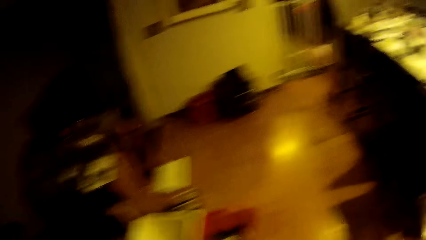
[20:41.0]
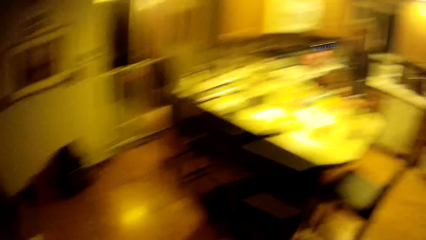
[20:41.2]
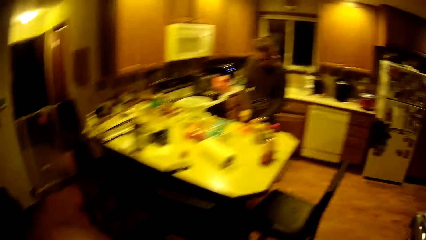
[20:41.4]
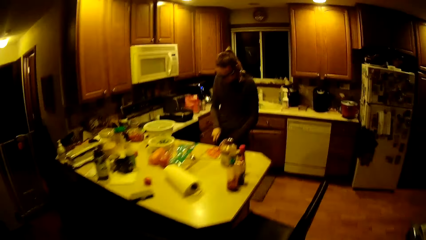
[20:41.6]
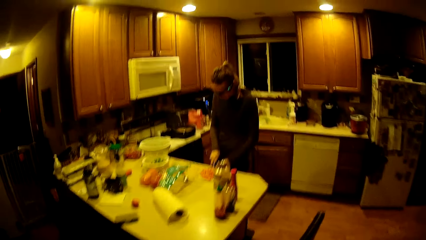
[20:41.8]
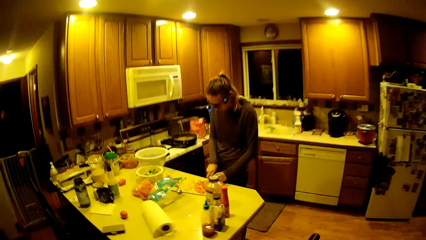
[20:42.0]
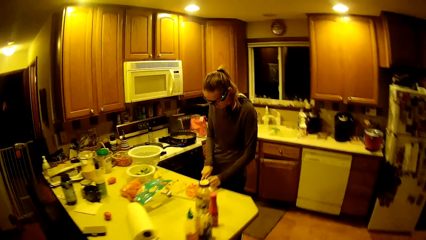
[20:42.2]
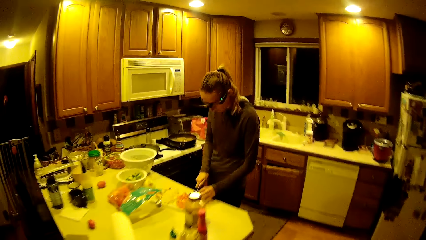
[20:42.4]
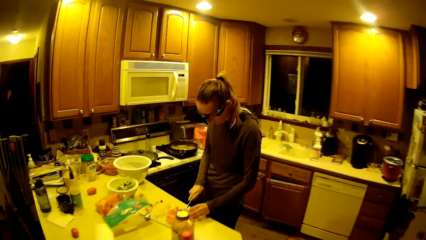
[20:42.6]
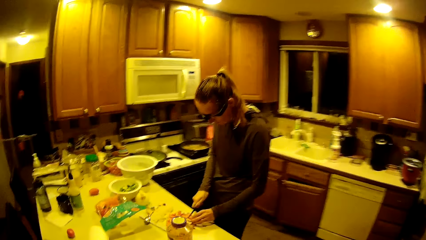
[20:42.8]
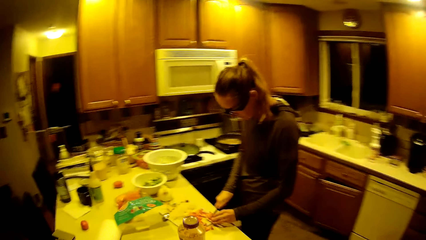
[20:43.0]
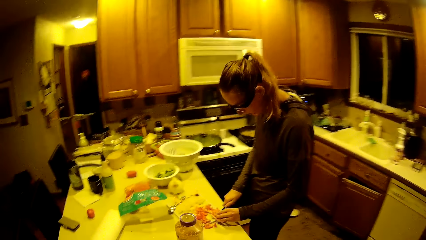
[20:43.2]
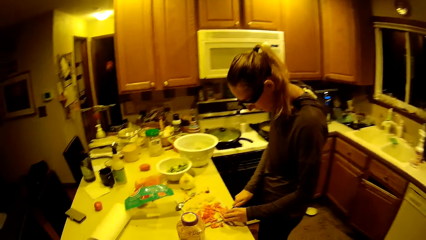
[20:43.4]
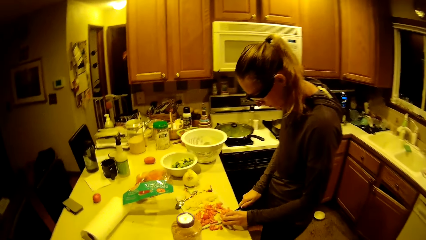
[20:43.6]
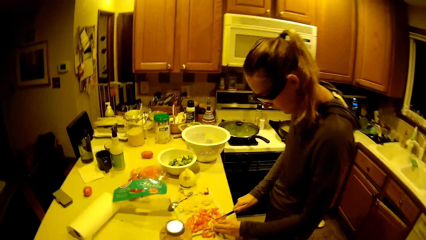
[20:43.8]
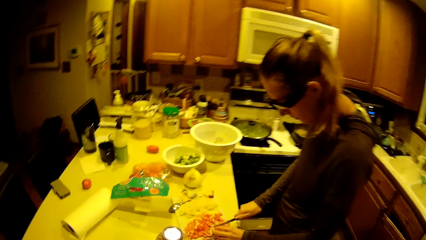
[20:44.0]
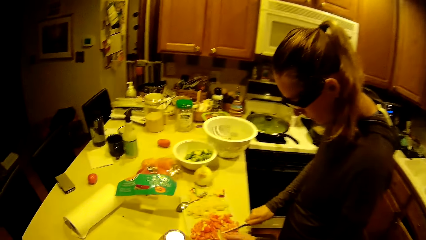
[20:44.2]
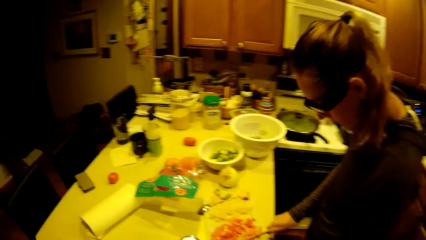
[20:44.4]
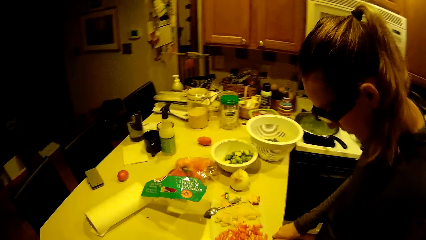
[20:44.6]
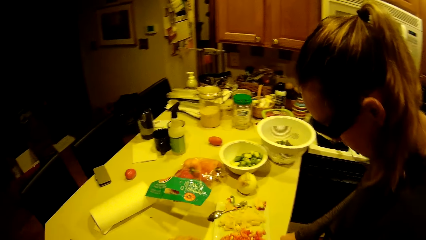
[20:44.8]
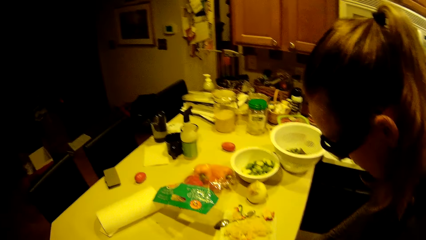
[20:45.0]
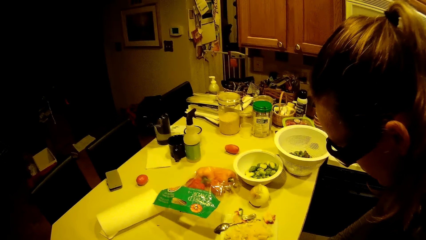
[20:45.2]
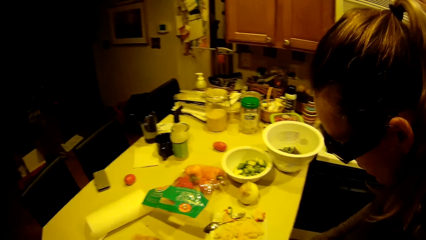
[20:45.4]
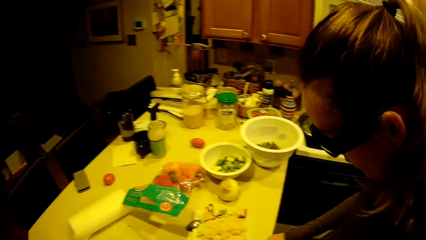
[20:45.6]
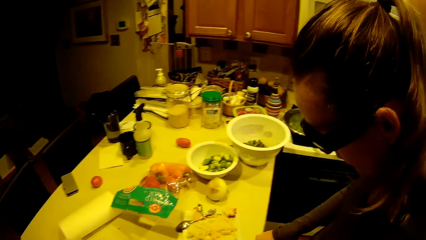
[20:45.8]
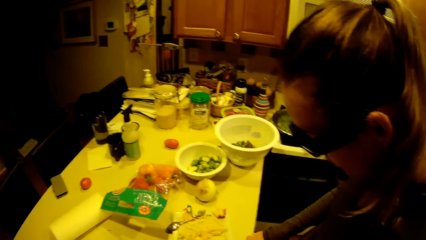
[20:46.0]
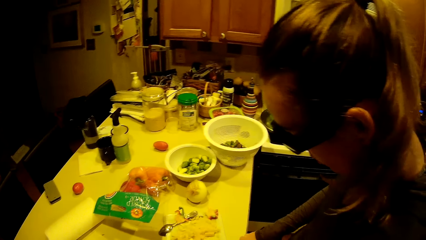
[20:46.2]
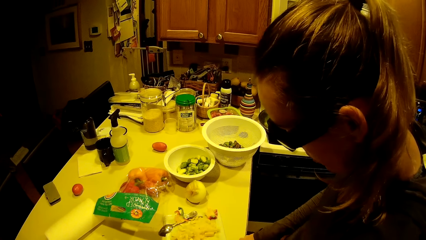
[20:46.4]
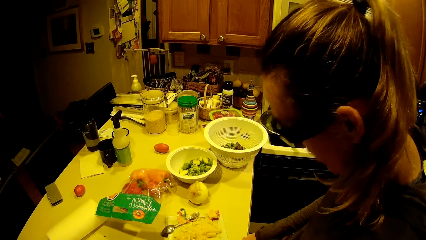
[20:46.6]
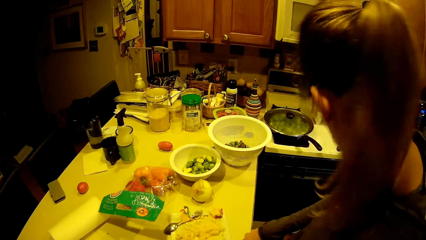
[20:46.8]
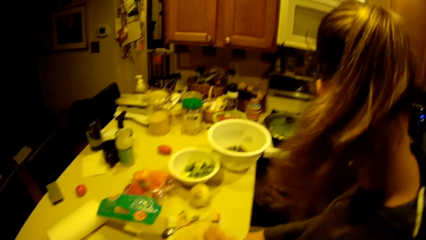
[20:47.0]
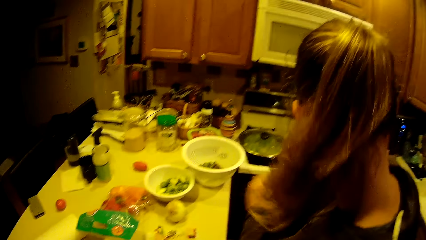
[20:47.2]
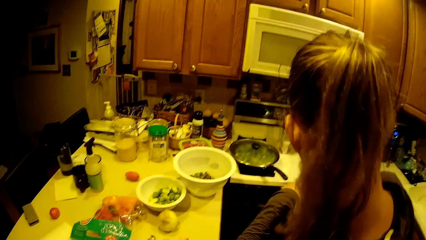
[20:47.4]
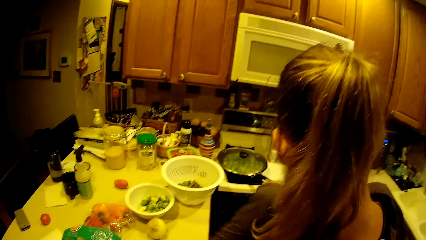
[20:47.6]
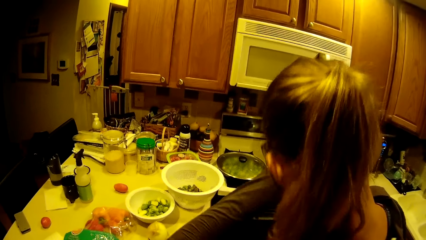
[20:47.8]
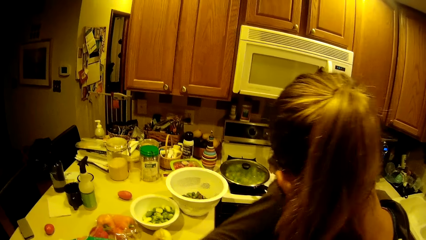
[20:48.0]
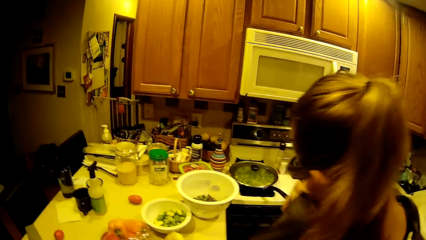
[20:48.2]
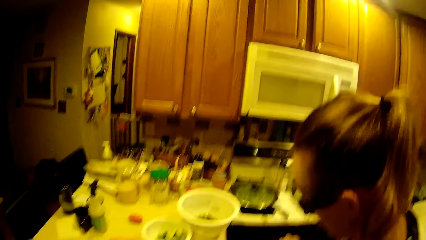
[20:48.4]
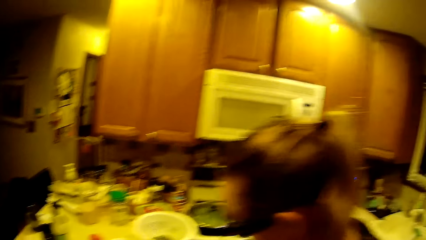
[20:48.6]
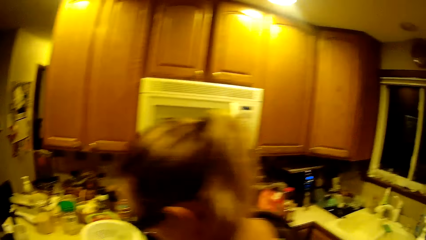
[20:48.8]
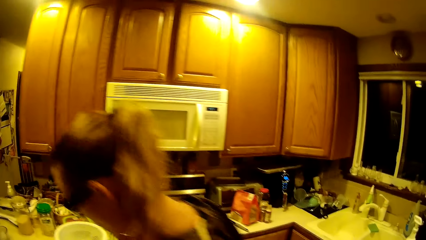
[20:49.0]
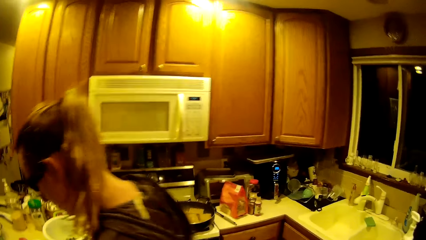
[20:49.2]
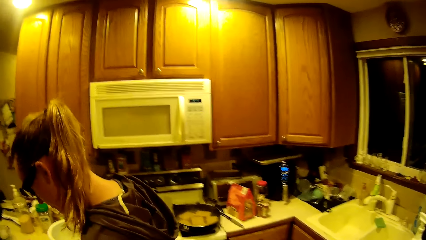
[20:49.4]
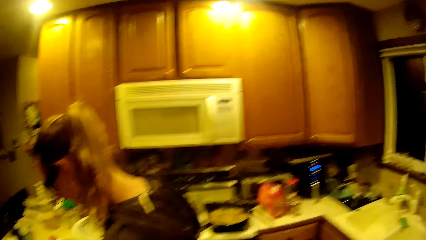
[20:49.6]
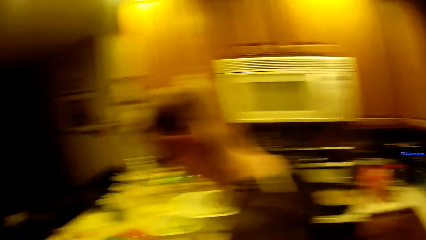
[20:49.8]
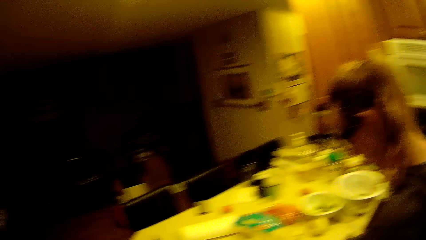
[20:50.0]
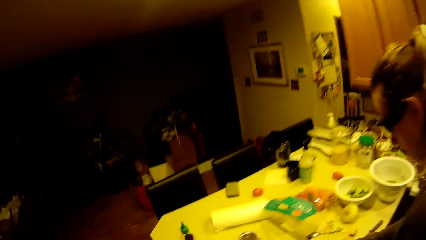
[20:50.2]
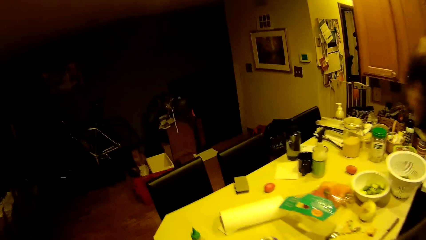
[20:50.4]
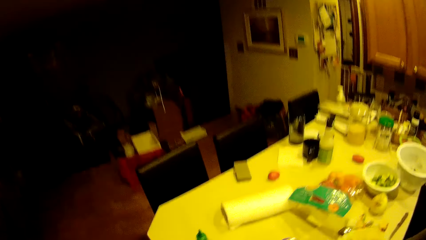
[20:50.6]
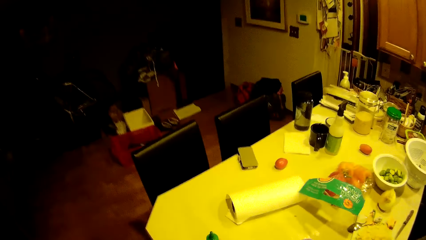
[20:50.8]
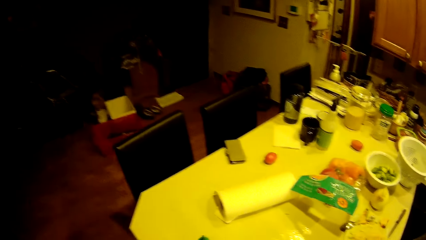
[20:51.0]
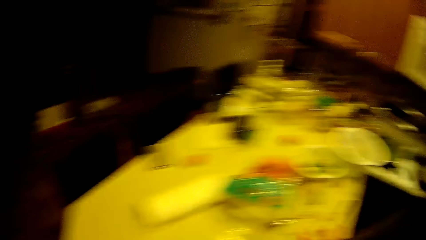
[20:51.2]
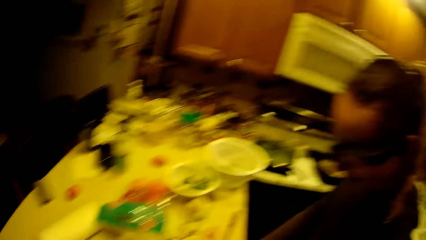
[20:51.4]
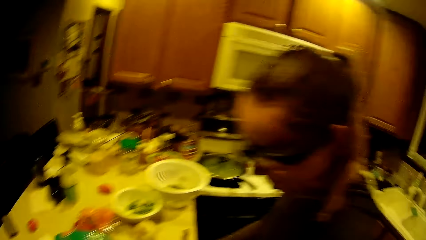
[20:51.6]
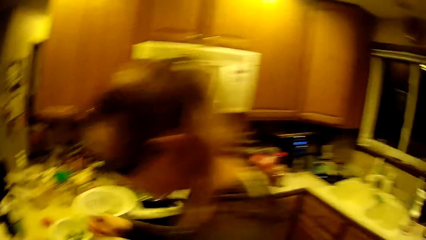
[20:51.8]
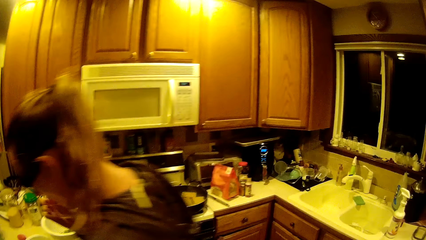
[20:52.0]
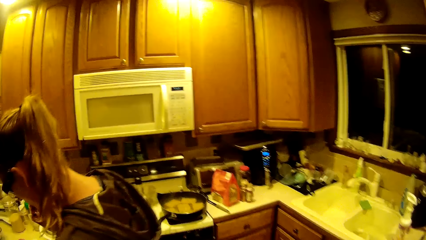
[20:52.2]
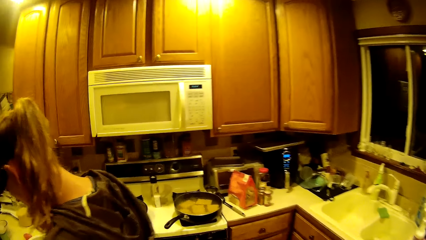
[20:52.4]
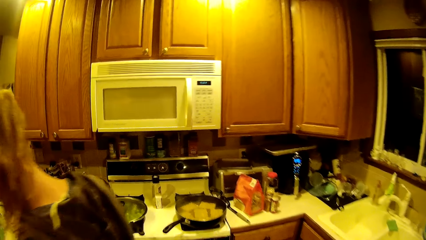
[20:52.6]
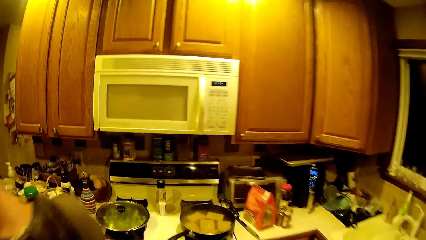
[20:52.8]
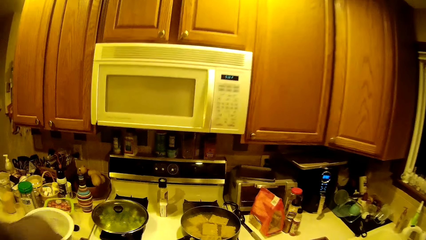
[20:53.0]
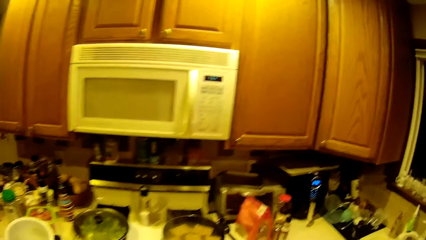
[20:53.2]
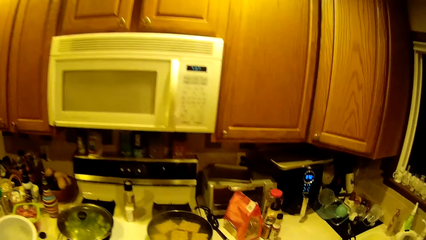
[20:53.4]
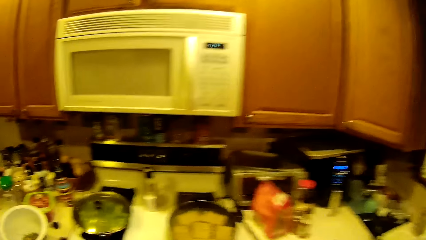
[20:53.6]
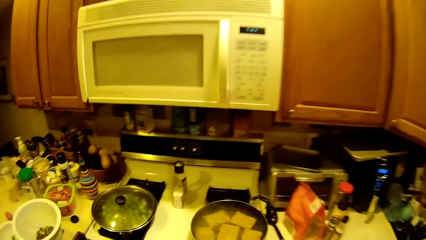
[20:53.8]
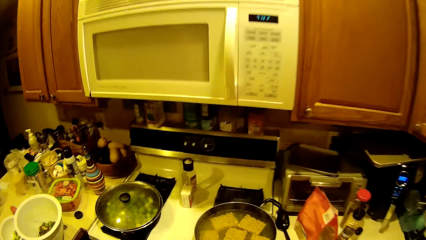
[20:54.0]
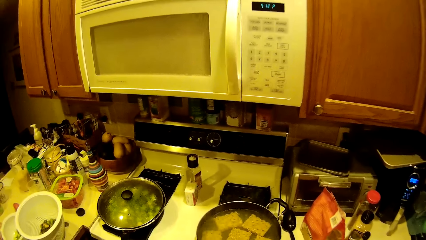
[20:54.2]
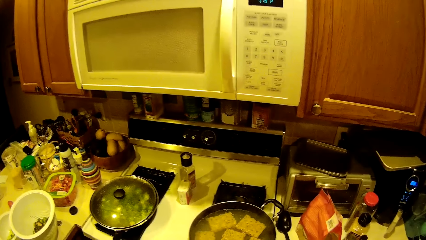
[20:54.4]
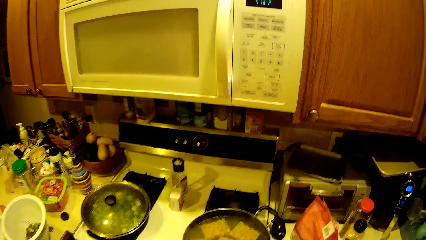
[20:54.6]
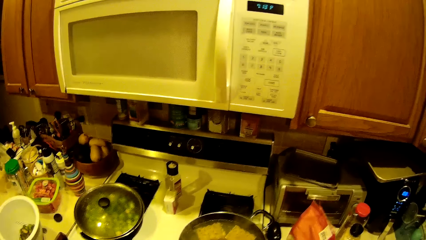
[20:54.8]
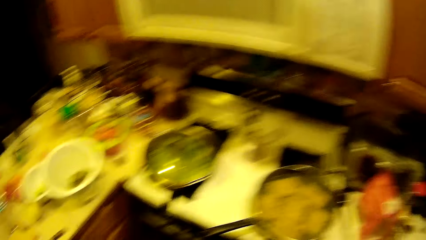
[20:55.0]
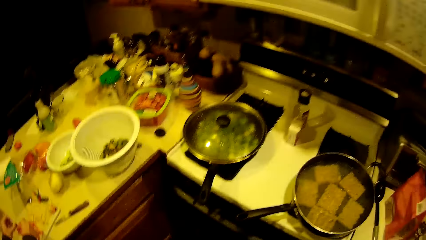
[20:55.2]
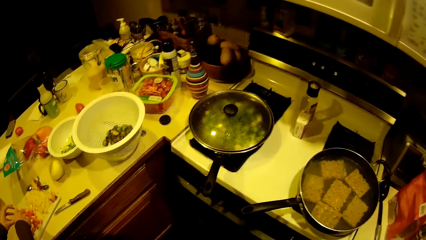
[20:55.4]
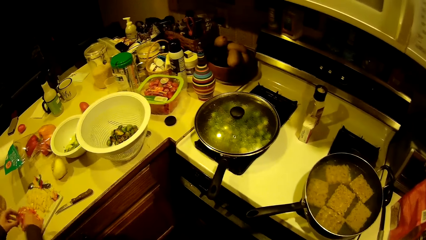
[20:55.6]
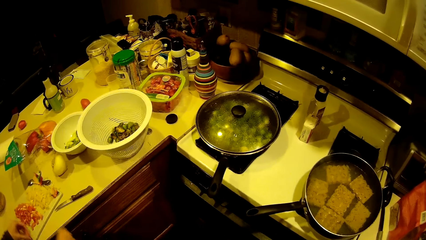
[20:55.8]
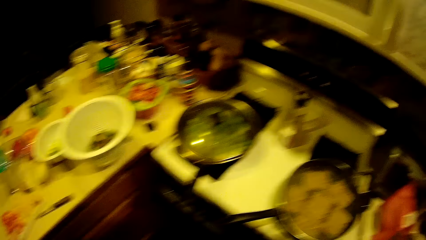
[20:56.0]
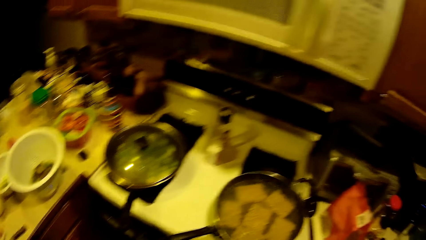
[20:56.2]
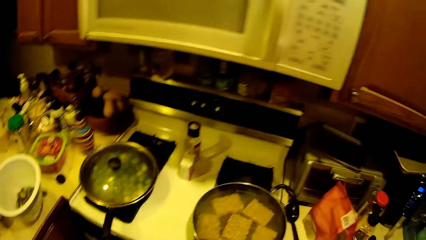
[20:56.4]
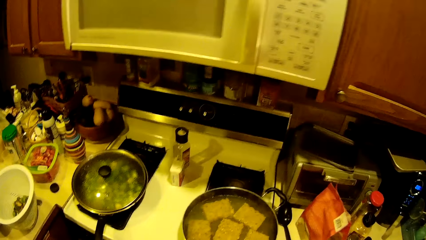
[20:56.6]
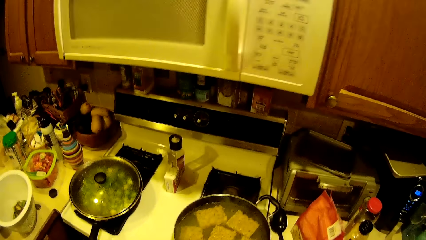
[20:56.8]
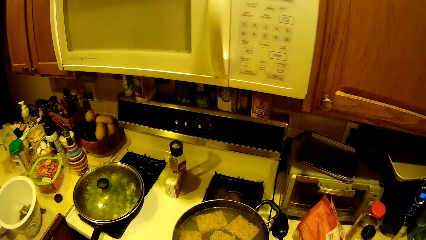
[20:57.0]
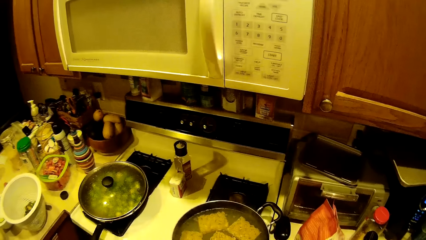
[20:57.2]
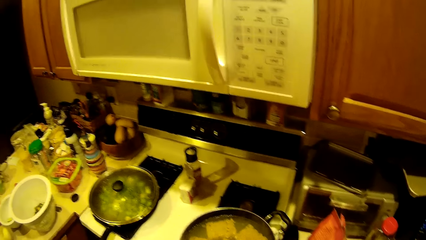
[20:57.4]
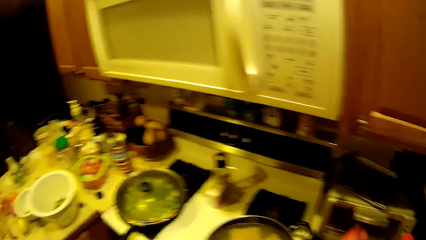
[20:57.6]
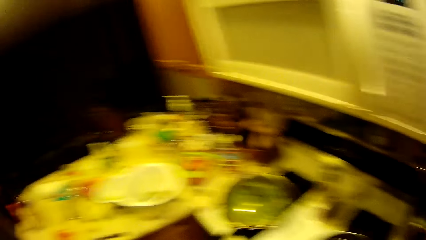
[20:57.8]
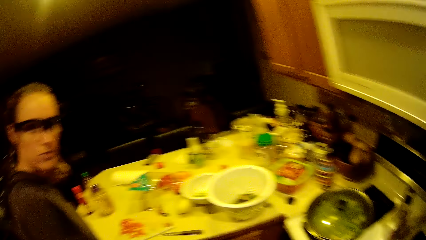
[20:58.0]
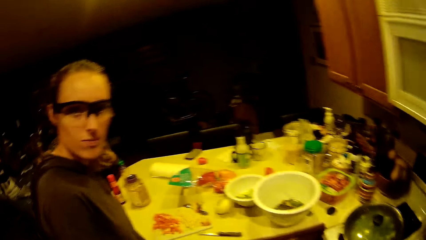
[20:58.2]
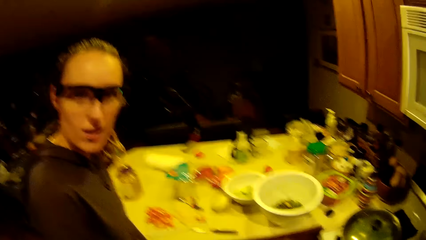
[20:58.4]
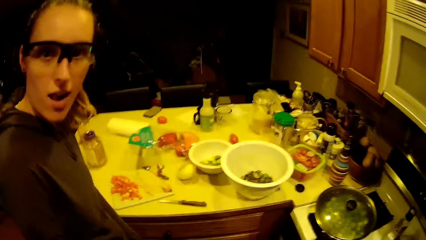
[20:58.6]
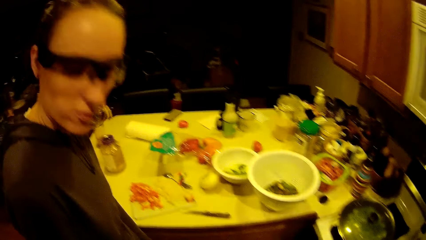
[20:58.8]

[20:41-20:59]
The camera wearer walks towards the kitchen. A woman chops ingredients. The woman wipes her face with her left hand.
